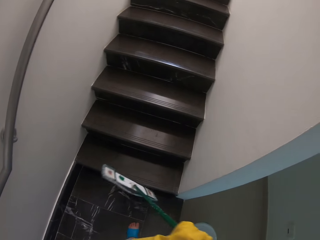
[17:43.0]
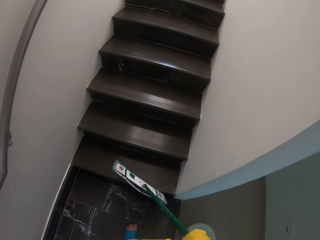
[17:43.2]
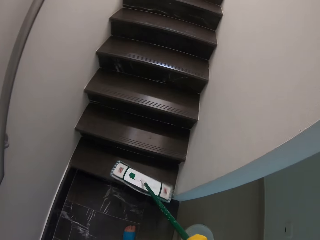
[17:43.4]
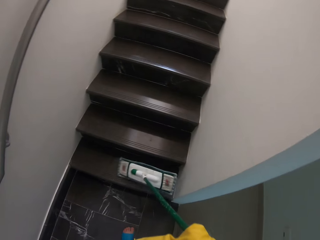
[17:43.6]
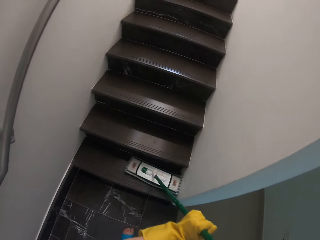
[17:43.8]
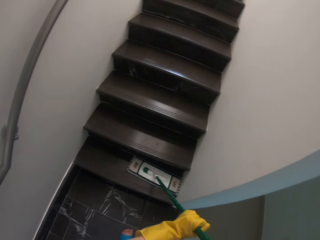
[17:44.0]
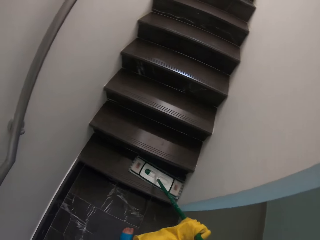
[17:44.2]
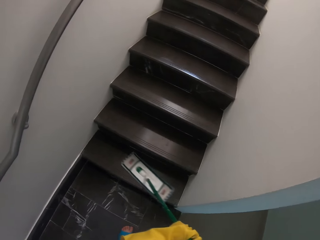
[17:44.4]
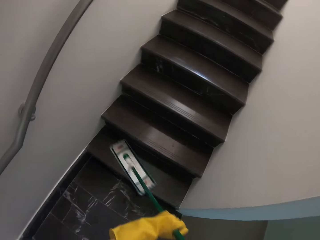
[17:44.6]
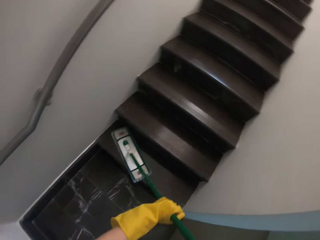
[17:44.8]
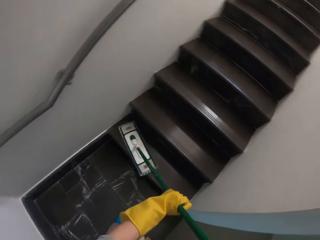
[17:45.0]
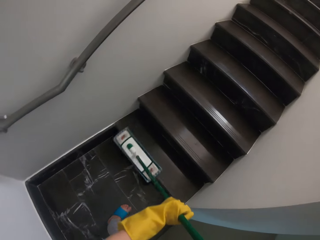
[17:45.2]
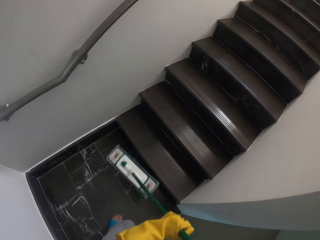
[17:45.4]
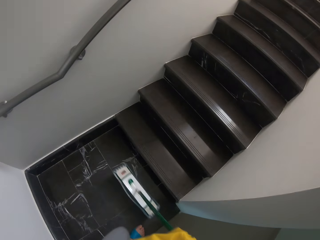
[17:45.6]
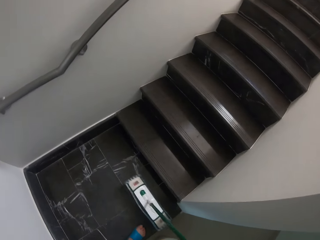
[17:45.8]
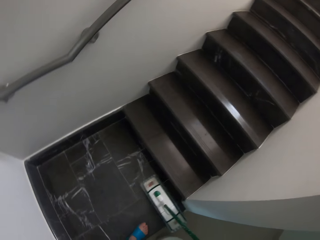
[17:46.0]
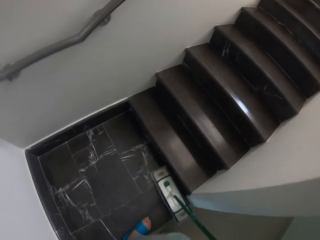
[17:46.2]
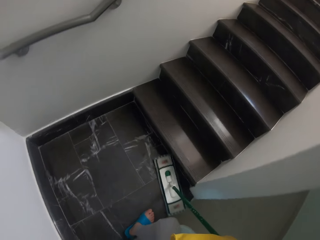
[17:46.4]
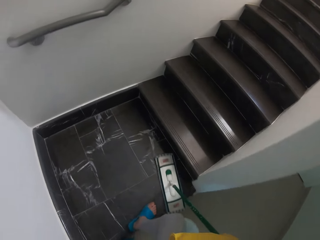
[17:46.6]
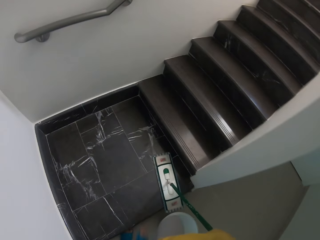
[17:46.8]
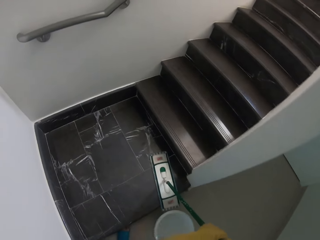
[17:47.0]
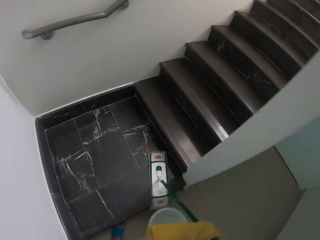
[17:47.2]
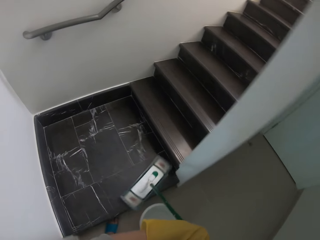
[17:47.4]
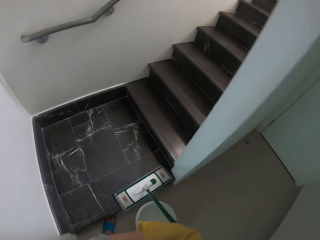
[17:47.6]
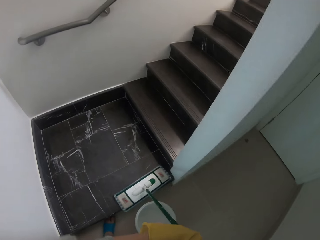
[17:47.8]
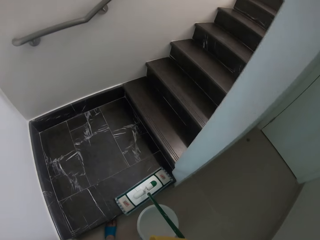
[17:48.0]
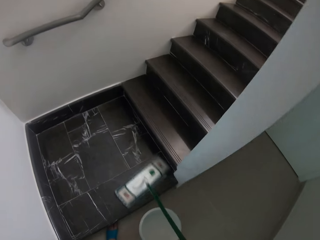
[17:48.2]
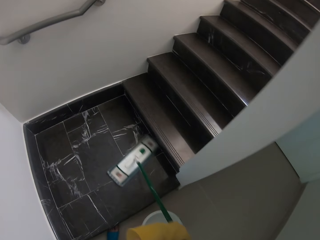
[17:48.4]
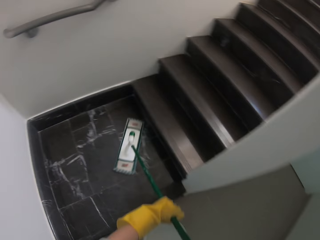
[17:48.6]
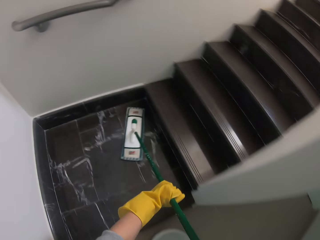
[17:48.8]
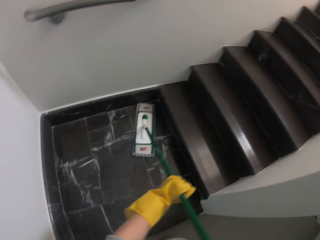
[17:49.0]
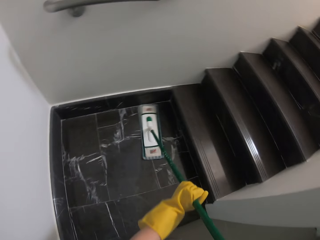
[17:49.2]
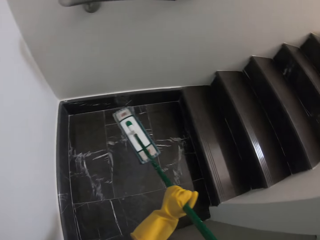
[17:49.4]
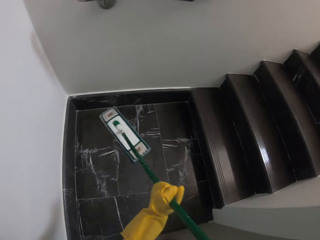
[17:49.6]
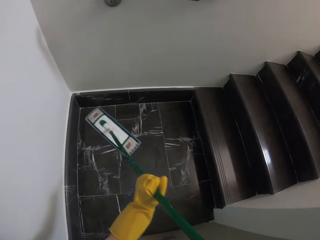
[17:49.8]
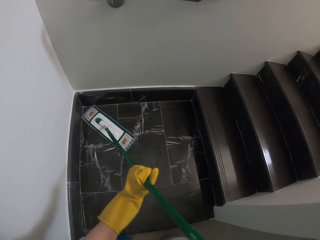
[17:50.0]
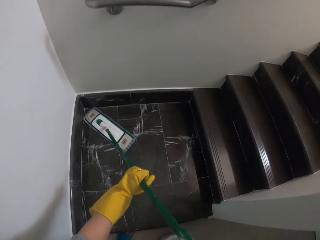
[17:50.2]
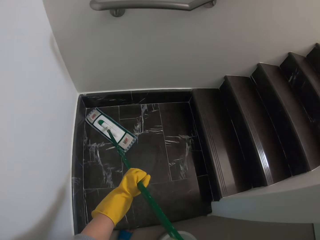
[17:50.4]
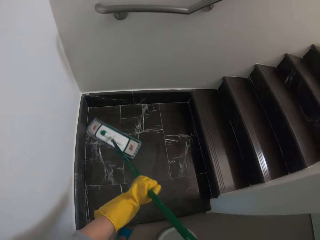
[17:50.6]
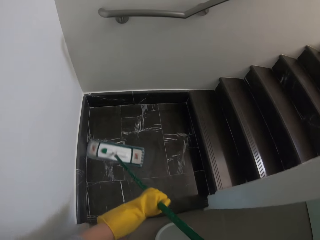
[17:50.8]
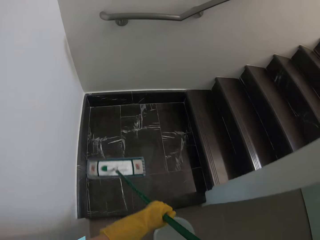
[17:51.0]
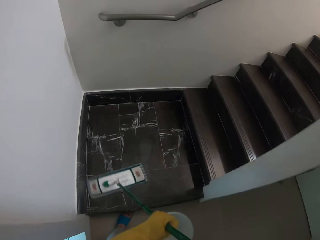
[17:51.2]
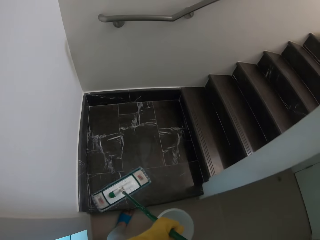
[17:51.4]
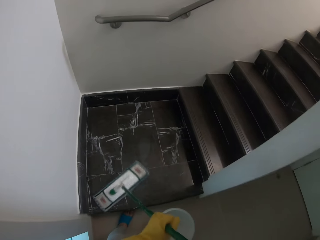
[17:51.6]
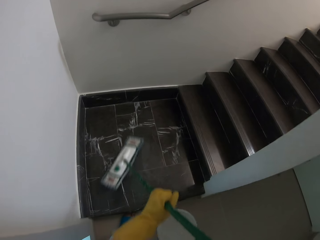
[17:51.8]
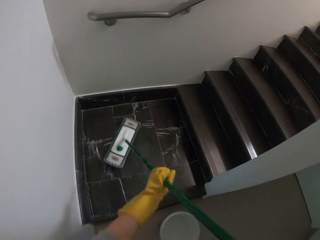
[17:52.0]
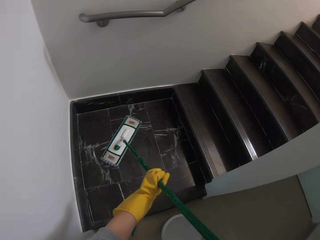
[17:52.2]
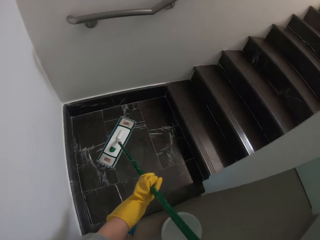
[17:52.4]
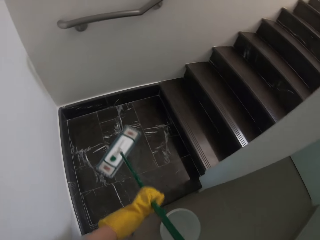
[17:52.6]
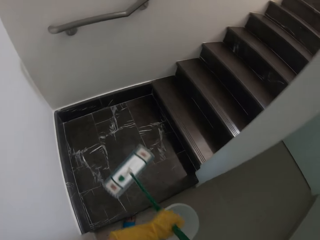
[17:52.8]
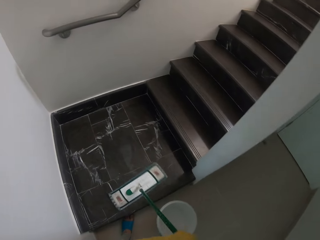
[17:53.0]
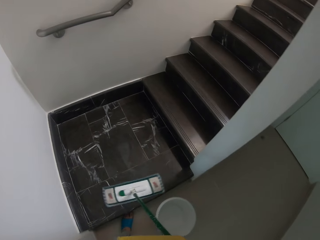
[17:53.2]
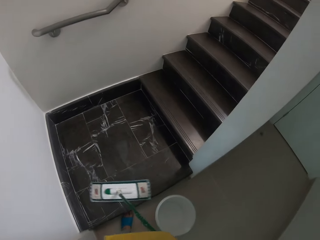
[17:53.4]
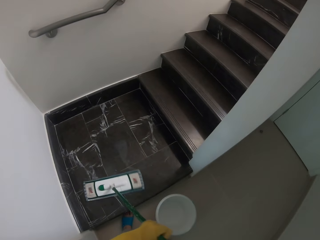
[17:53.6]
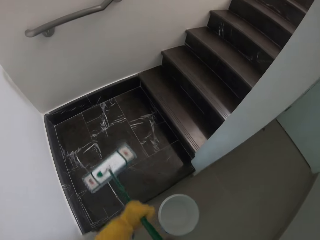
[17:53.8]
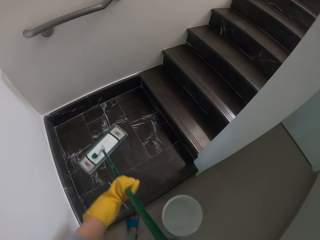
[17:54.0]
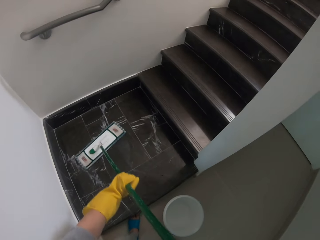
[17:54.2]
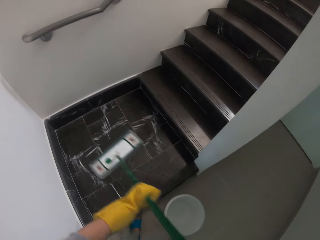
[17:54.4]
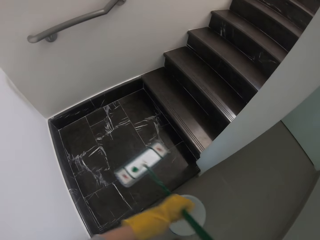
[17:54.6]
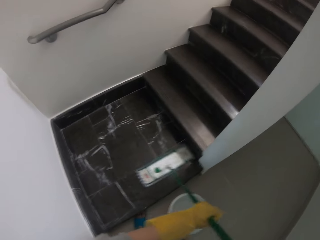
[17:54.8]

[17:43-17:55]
The camera wearer swipes the floor.

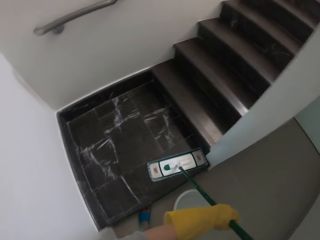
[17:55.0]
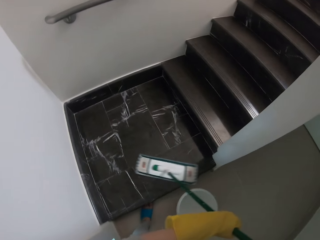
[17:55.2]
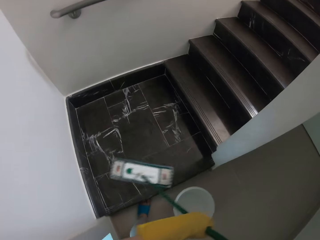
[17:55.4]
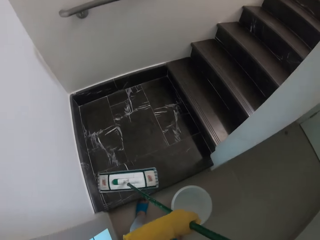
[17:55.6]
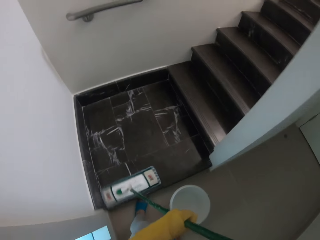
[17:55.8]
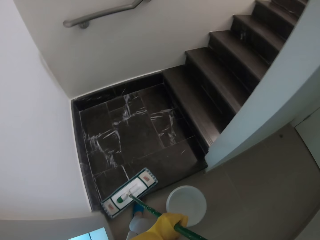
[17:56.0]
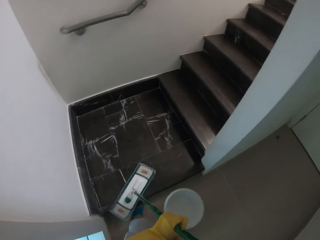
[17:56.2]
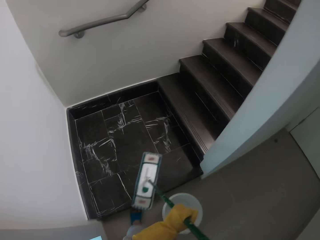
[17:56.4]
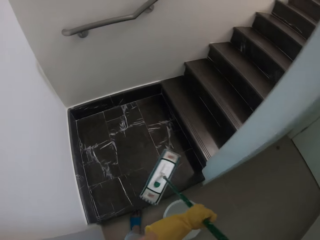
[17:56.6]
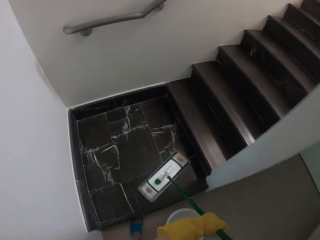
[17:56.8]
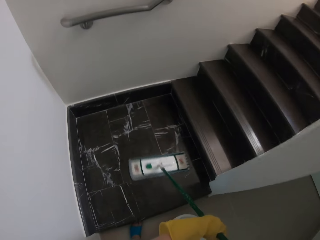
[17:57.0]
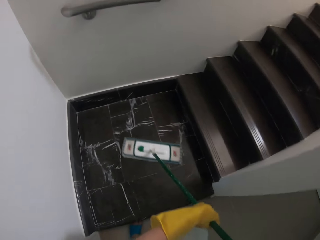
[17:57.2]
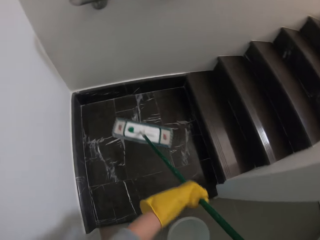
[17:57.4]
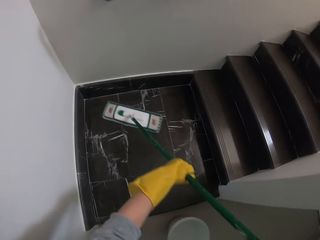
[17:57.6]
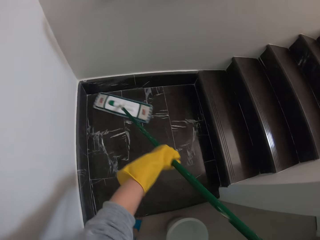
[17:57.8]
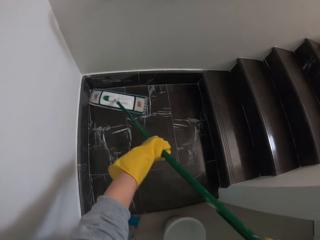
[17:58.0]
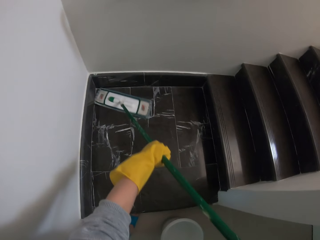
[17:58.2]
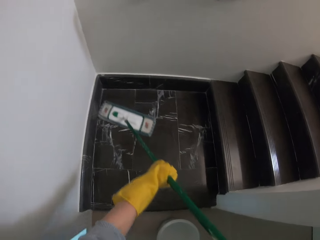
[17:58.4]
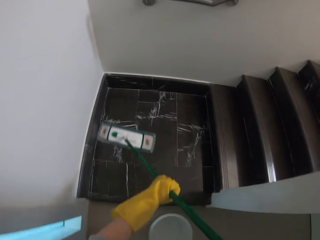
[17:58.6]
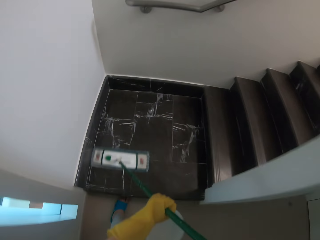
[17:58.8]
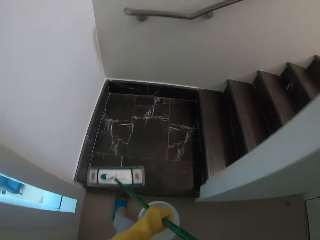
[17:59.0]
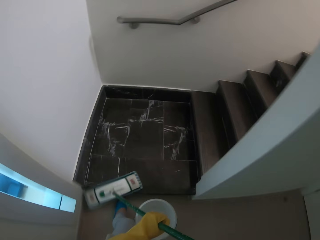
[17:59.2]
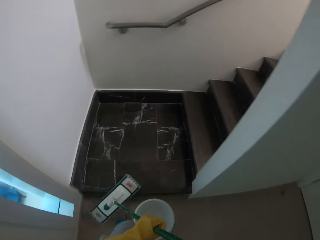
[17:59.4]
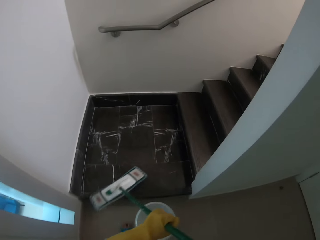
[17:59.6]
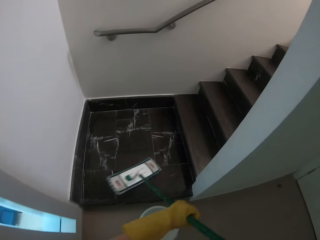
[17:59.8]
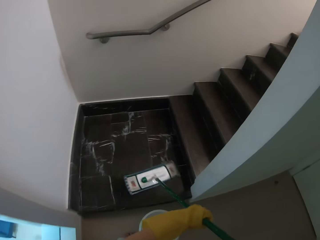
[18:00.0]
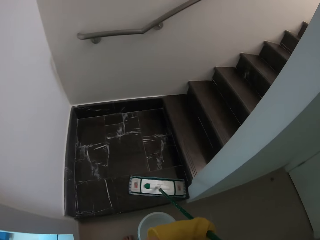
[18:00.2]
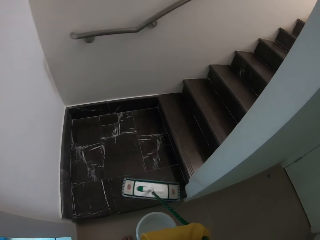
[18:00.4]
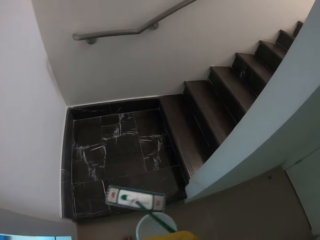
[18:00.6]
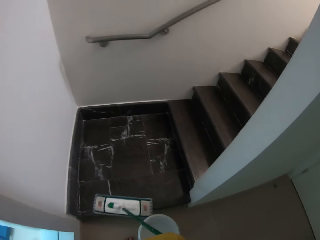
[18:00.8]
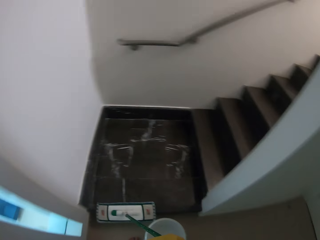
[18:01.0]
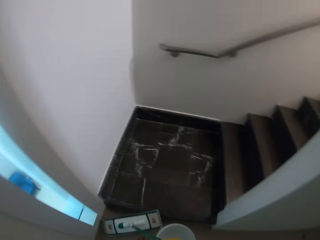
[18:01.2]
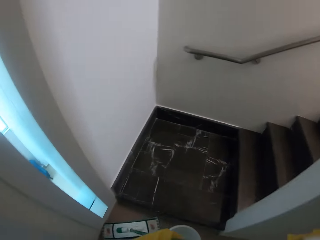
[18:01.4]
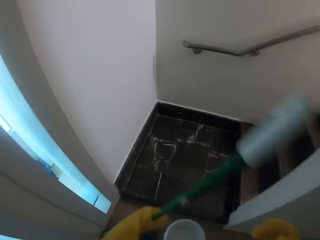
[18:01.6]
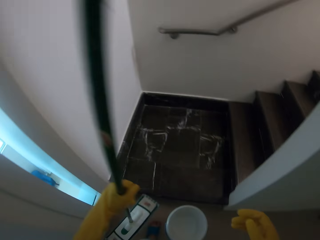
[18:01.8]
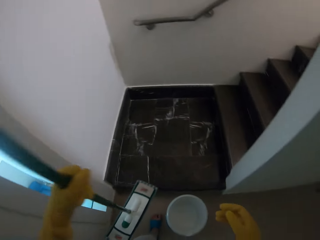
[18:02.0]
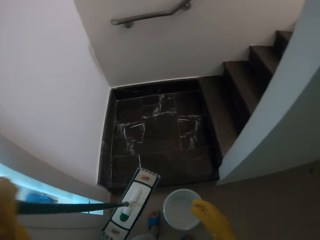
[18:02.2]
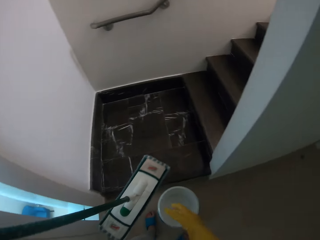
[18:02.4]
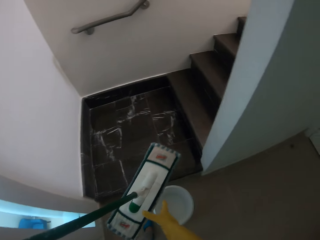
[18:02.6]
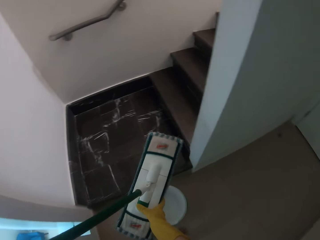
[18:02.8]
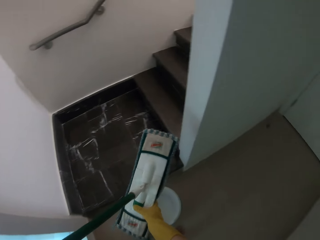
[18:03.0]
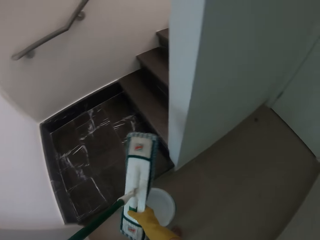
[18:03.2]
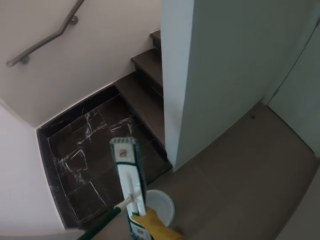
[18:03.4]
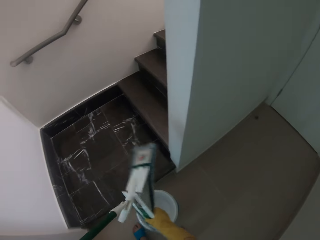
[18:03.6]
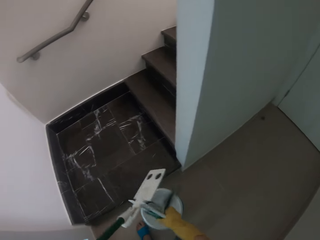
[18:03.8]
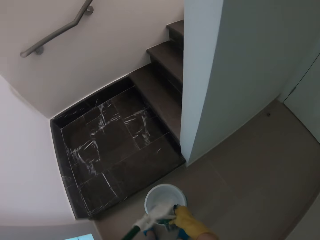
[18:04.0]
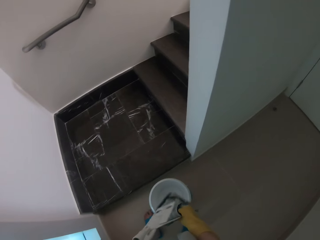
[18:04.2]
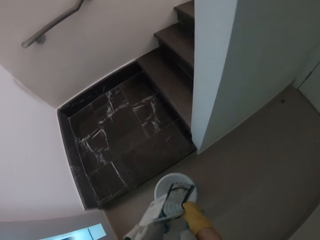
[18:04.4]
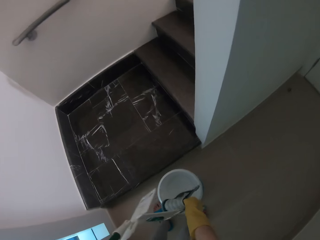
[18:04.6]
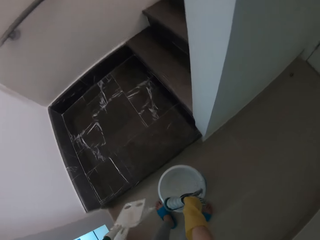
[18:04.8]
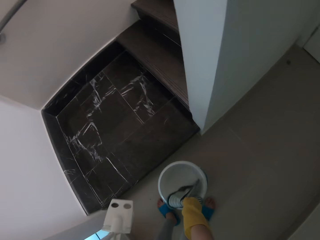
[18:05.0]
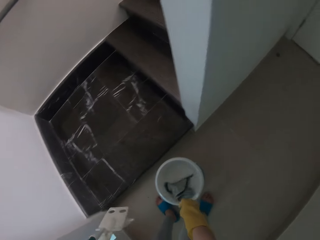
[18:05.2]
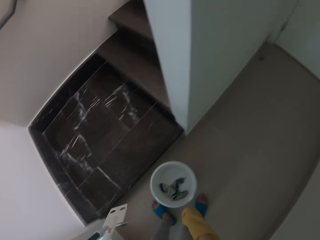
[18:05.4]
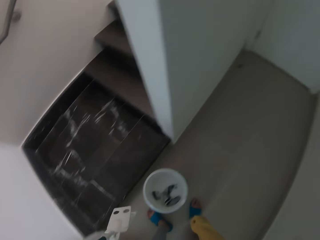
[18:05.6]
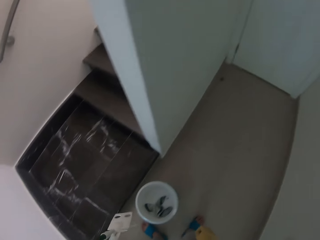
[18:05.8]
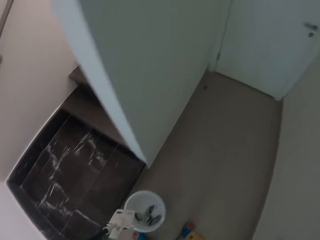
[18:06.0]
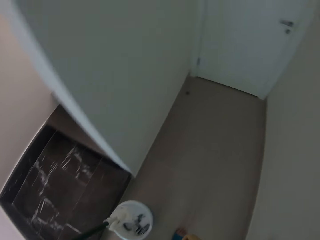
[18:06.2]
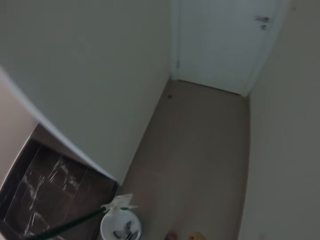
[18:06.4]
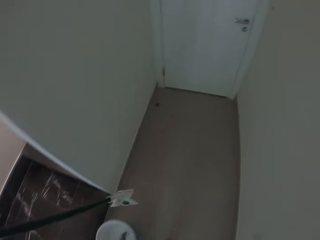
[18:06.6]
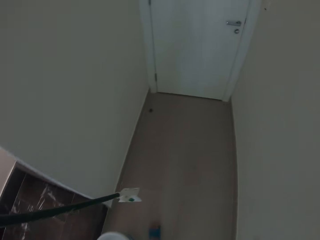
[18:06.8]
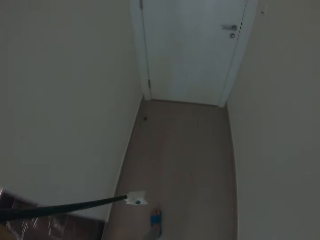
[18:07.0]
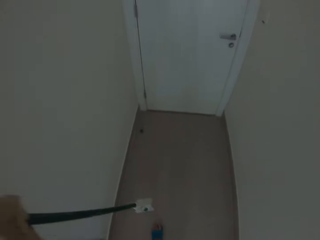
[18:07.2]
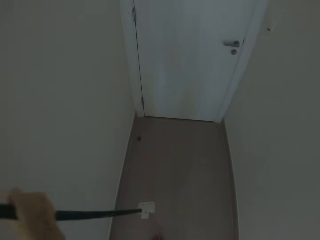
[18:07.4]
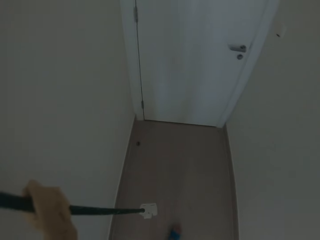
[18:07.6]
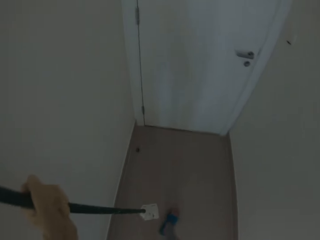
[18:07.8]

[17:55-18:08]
The camera wearer removes the mop off the mop holder. They put the mop cloth in the bucket.
